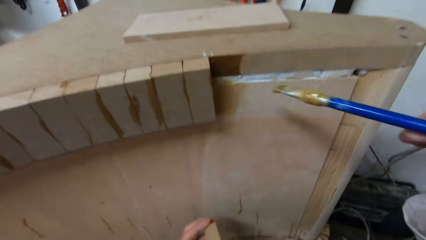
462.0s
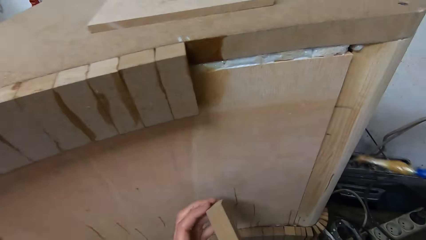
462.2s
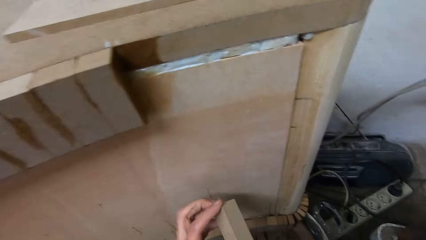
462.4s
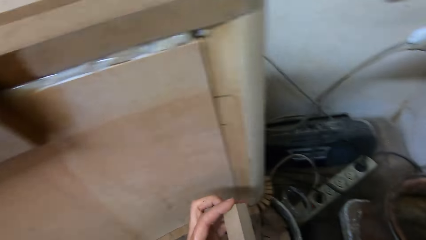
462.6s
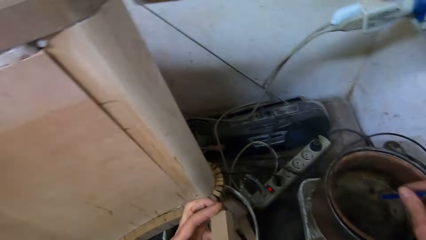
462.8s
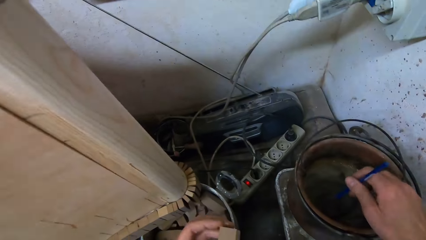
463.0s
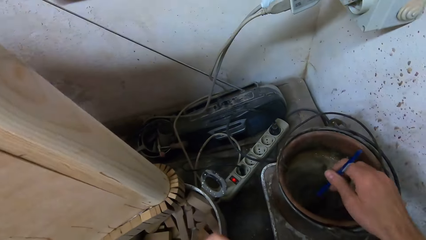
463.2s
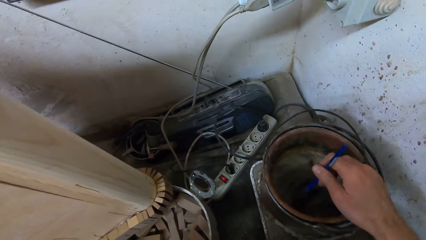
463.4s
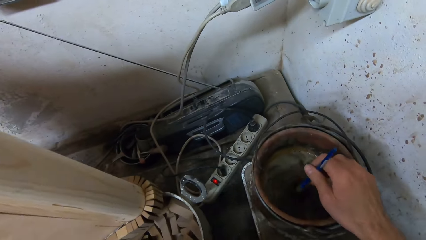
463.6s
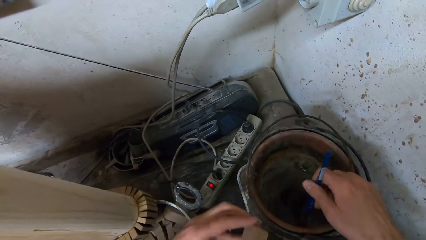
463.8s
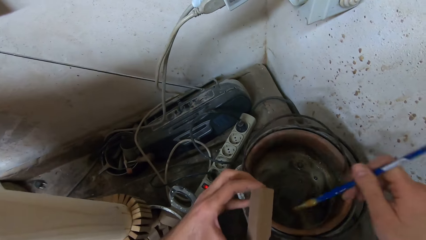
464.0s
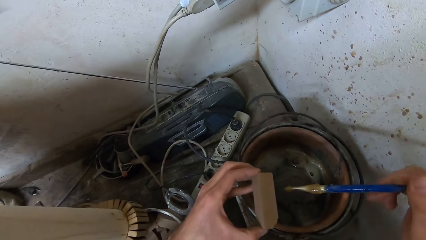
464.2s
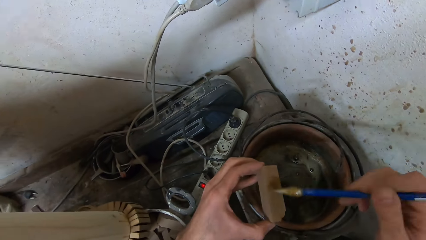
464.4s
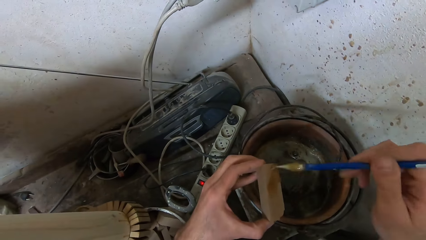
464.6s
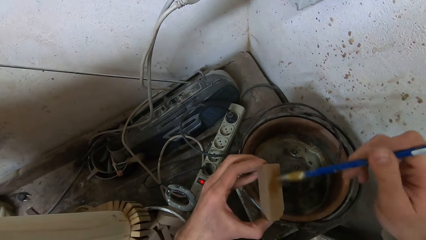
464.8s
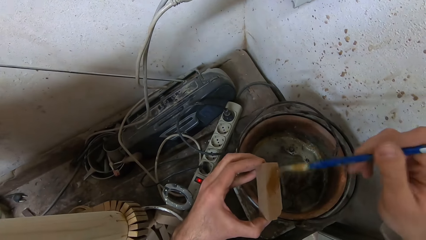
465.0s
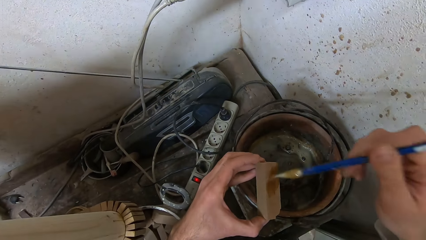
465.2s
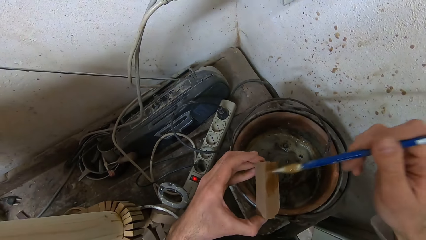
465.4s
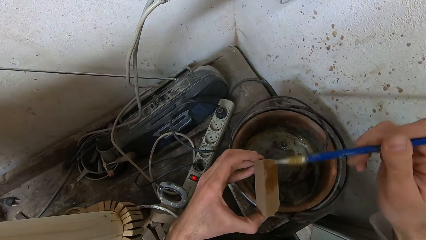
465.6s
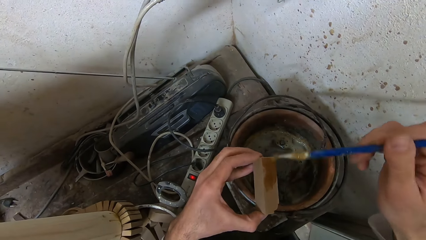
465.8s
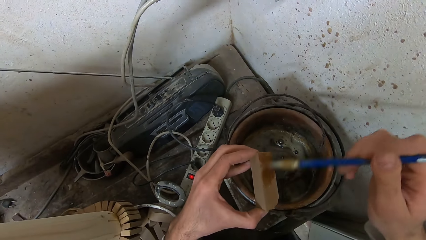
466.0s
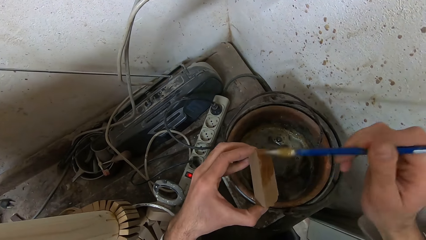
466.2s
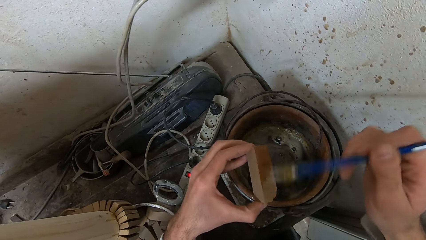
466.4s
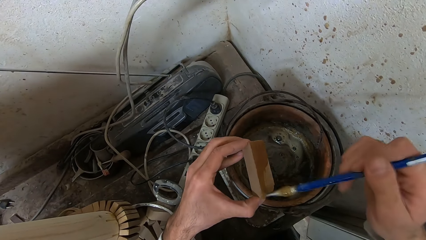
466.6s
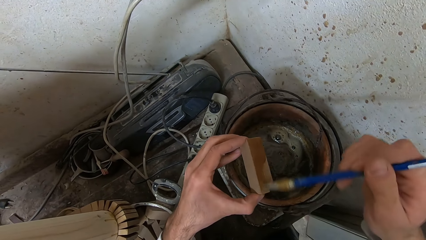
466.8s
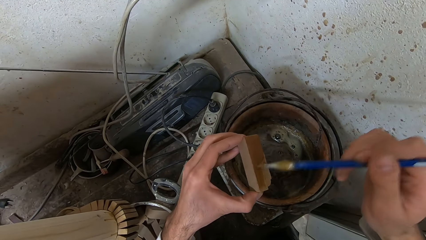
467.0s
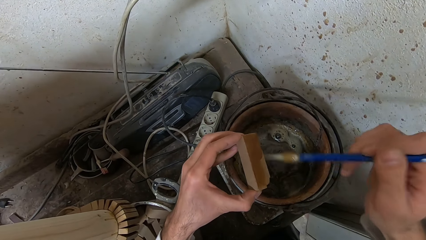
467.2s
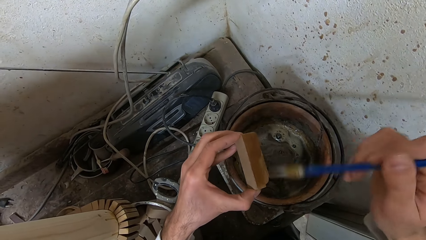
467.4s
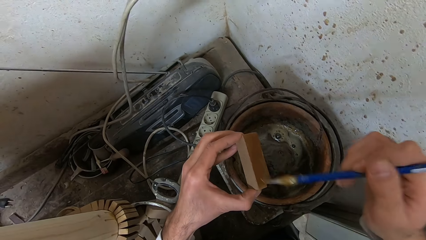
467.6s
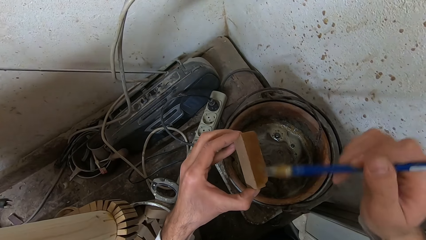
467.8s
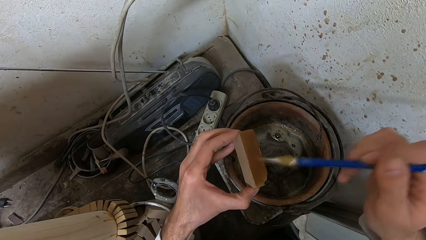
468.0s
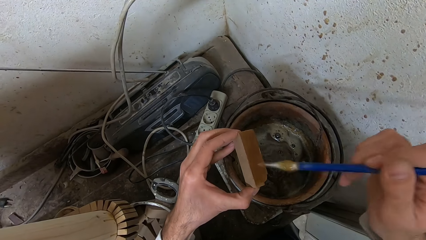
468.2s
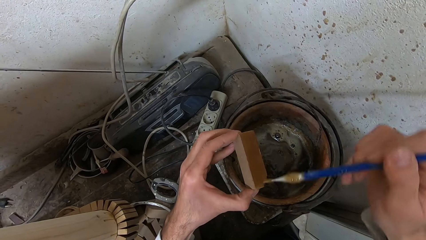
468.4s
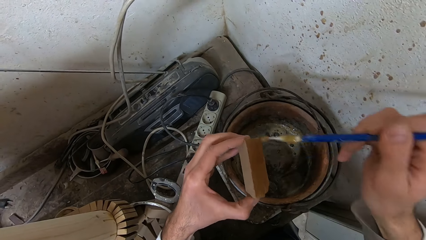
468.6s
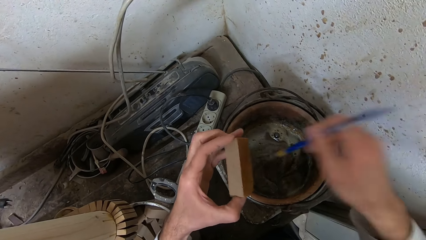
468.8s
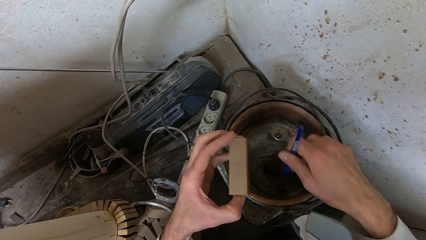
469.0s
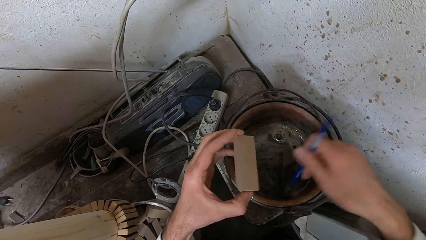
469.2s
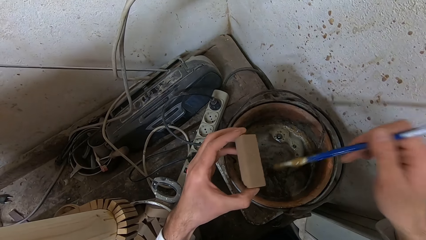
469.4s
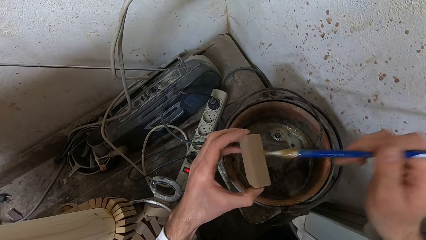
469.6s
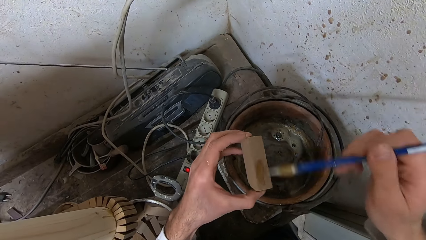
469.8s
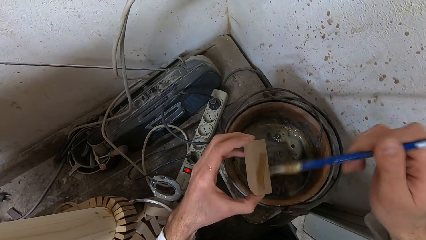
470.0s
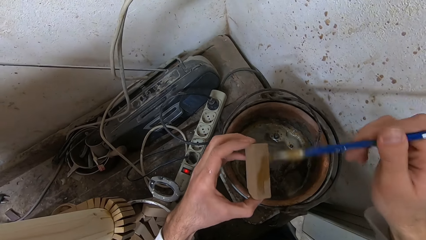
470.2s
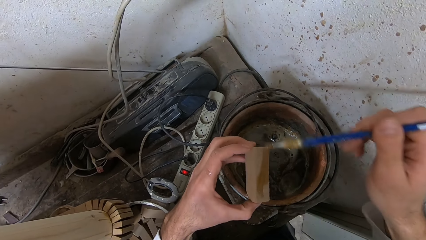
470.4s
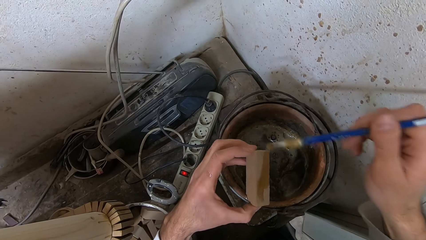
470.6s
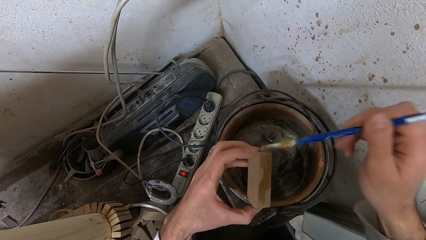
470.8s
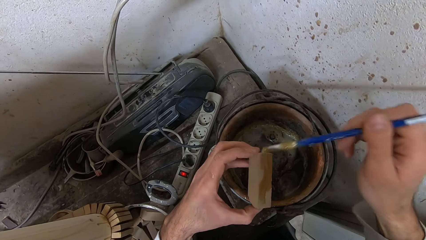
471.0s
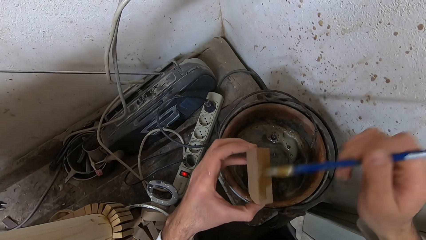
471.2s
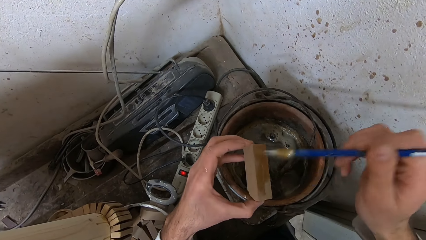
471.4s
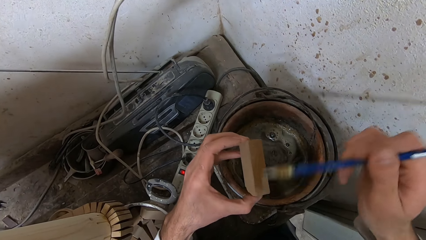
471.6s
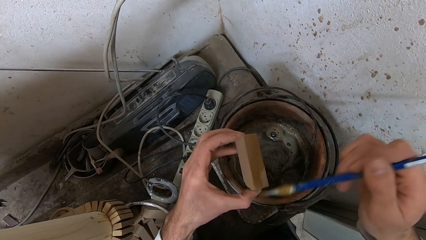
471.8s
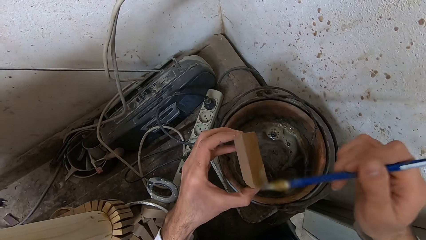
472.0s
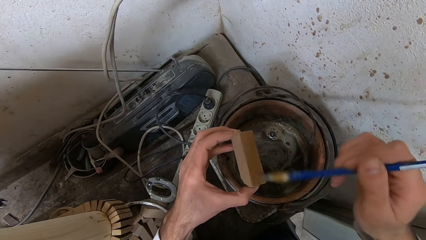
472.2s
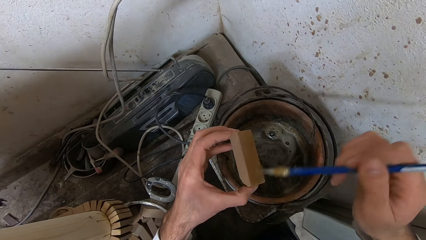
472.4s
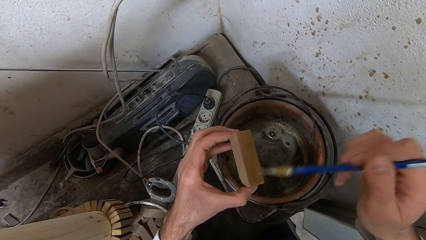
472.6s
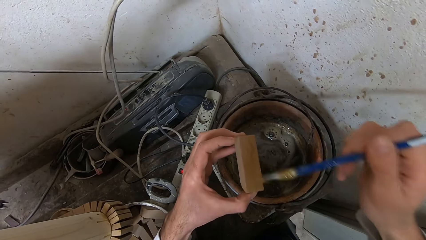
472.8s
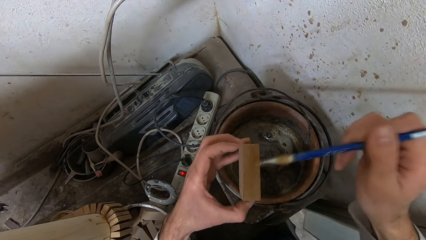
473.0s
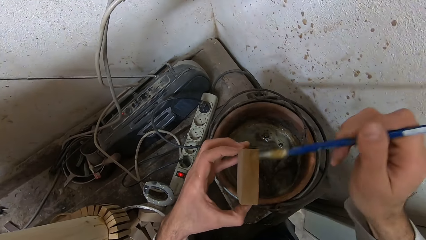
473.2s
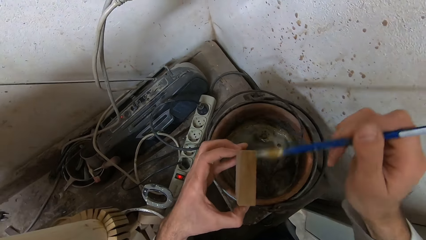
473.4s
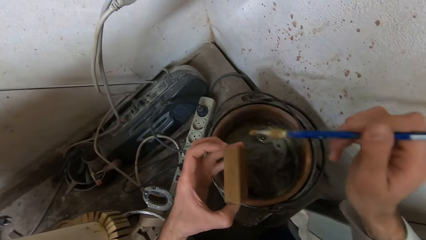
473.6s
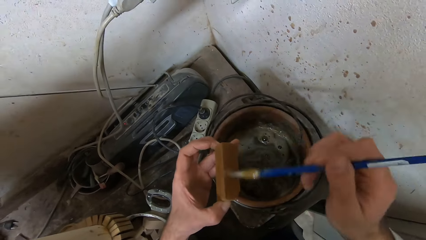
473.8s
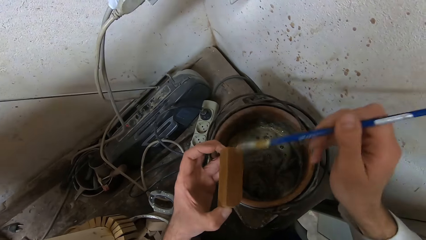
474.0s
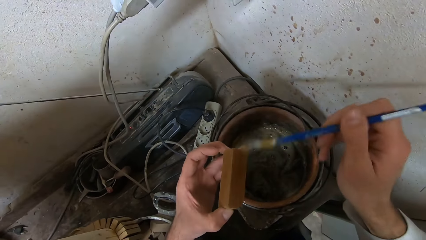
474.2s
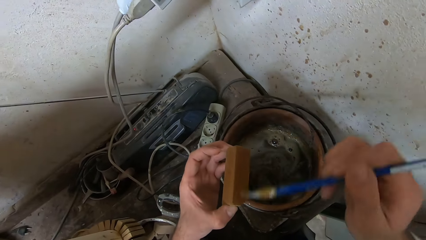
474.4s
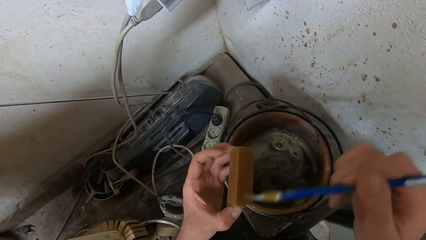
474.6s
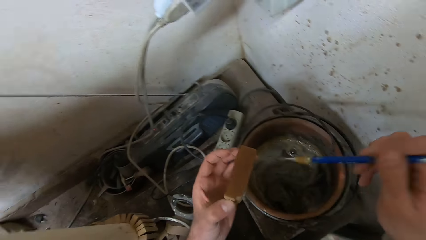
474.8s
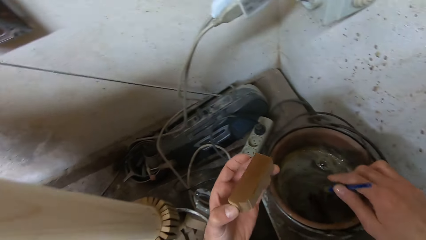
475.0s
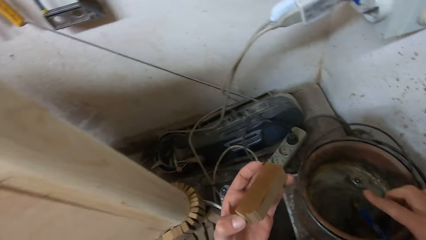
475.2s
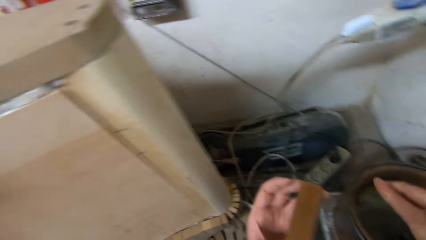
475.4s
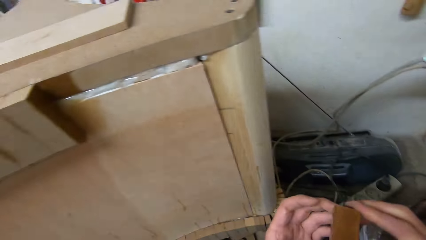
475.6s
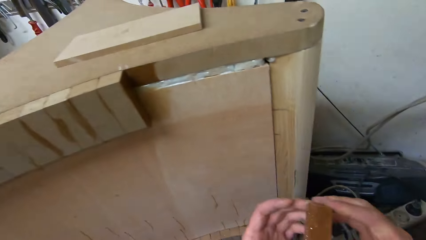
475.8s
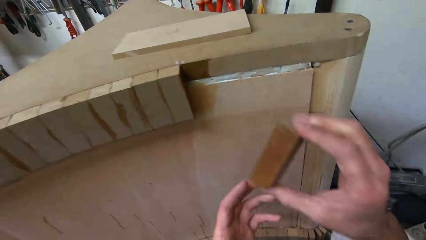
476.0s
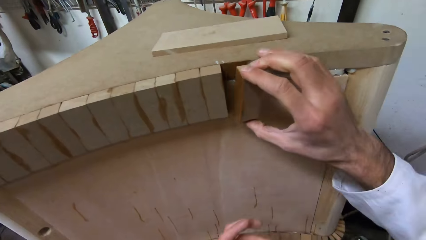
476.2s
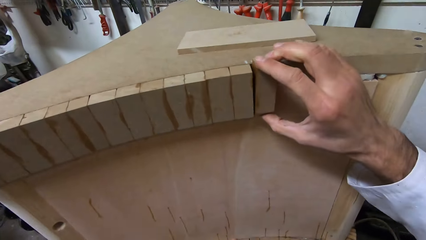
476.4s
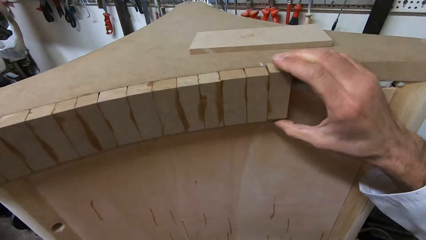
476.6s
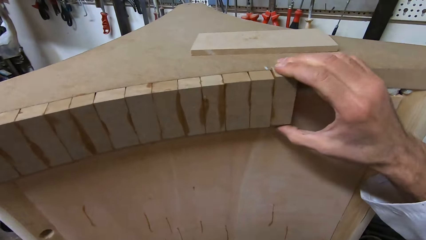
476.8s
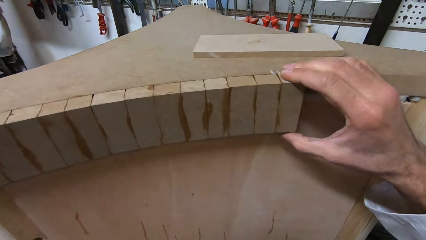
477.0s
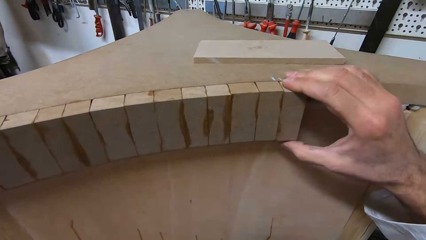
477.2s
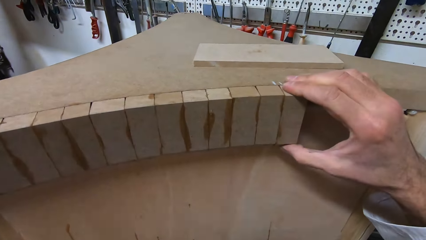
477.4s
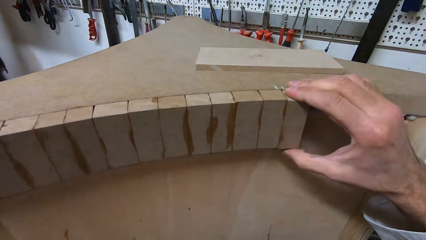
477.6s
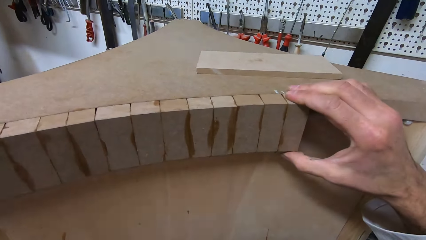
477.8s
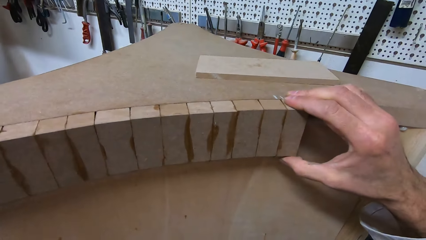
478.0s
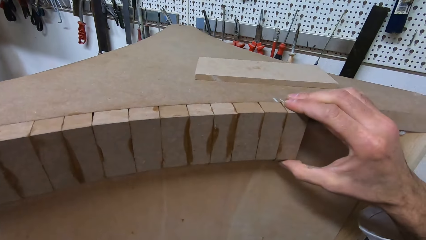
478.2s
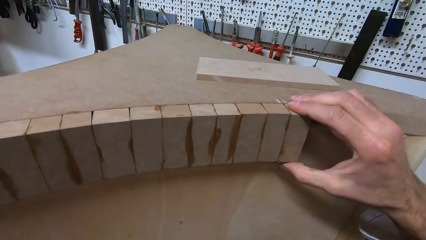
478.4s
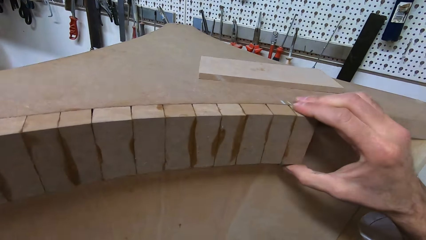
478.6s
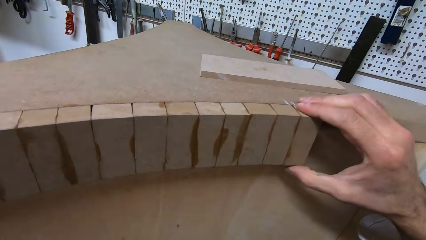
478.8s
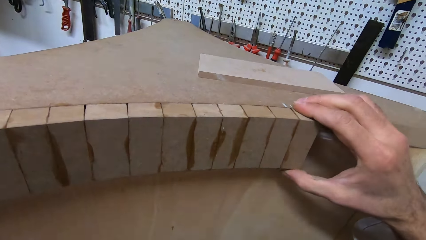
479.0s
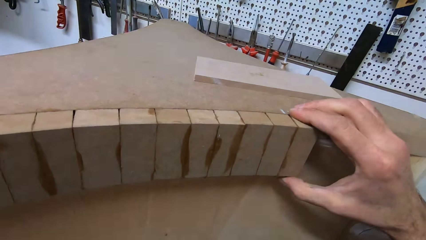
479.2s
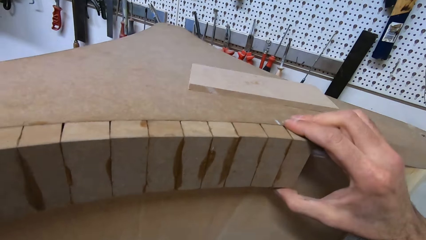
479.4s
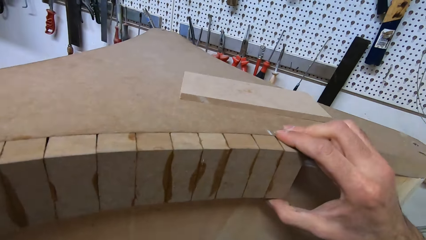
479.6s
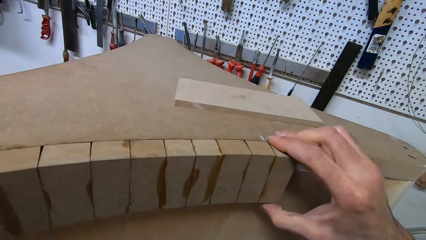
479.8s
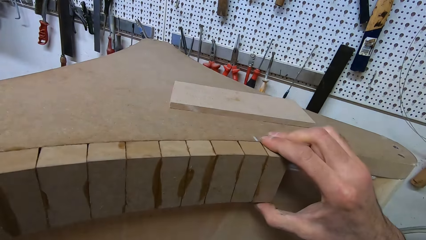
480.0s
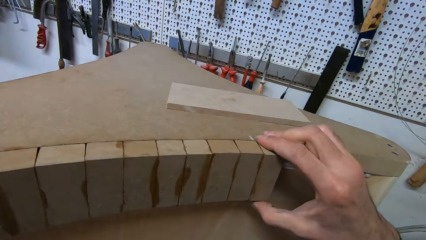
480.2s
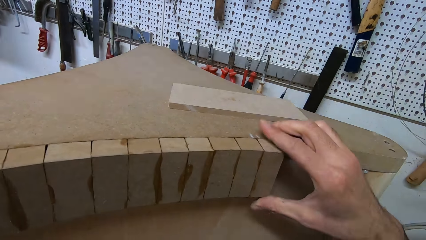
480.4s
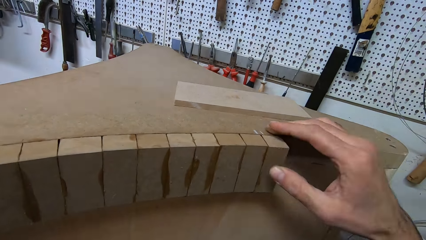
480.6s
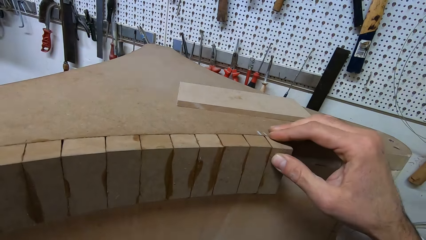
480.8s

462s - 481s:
The camera wearer moves the brush to the pot. She stirs the glue in the bucket with the glue brush. She dips the brush in the pot. She applies glue to a piece of wood with the glue brush. She dips the glue brush into the bucket of glue. She applies glue to the piece of wood with the glue brush. She turns the wood box in her hand. She drops the glue brush into the bucket of glue. She turns to the table. She moves the wood box to her right hand. She attaches the piece of wood to the furniture.
